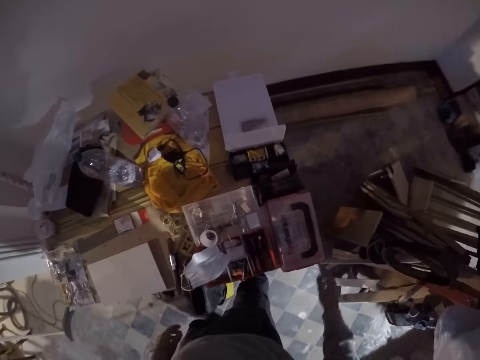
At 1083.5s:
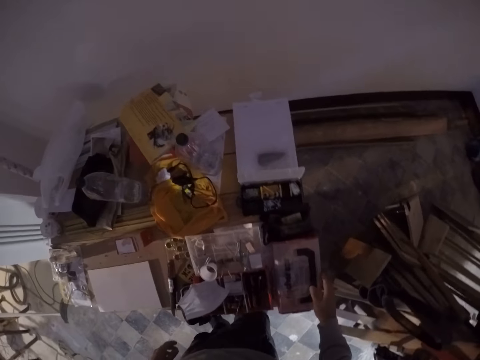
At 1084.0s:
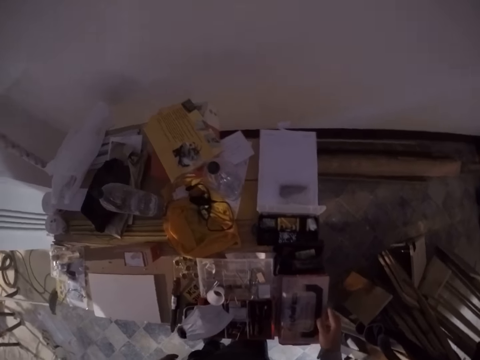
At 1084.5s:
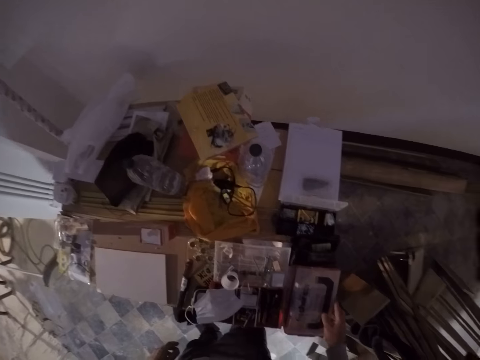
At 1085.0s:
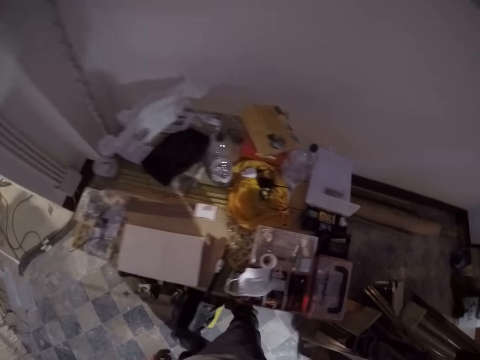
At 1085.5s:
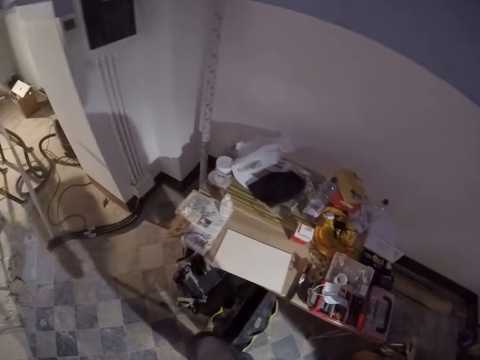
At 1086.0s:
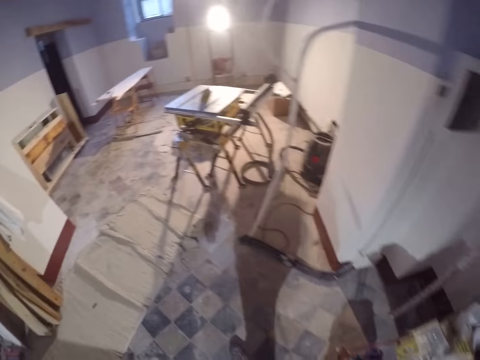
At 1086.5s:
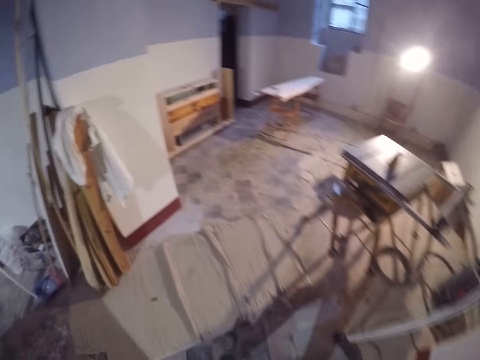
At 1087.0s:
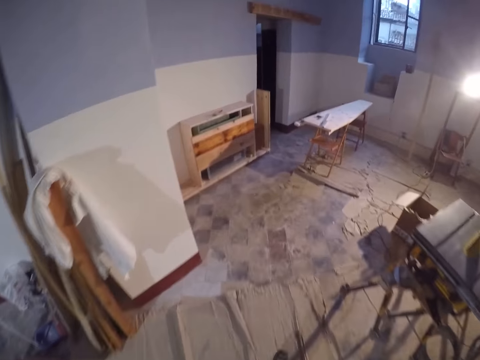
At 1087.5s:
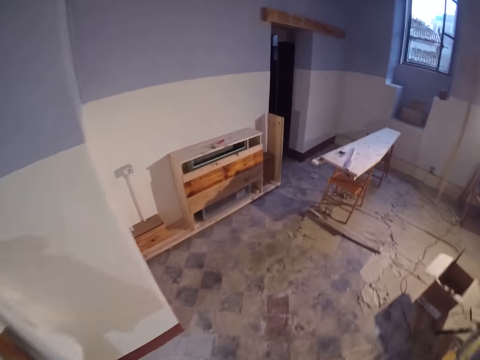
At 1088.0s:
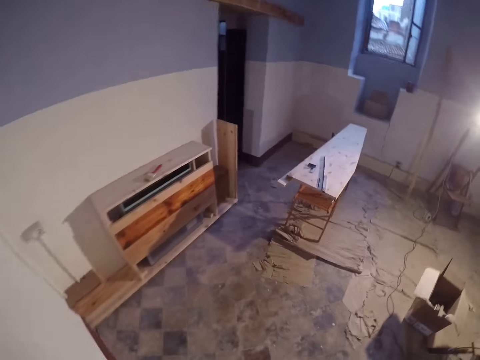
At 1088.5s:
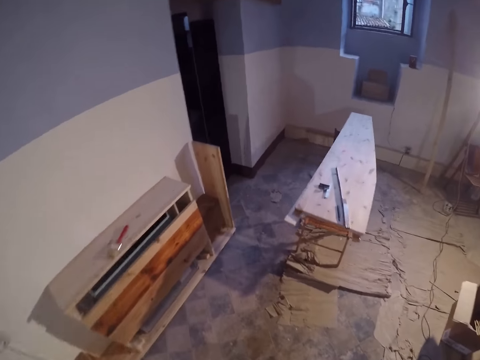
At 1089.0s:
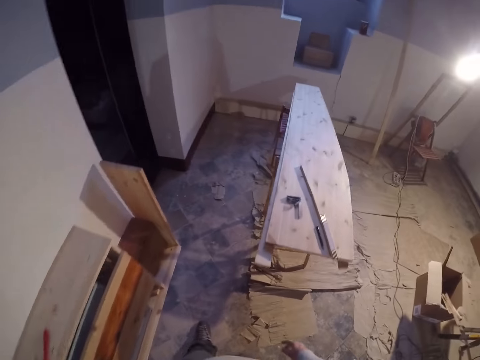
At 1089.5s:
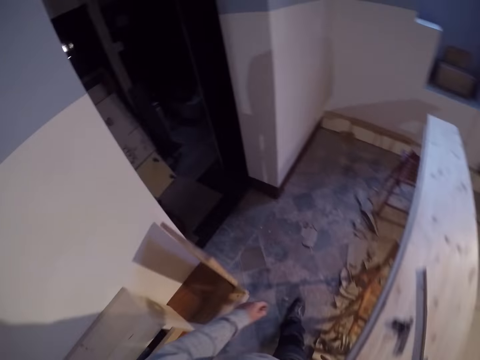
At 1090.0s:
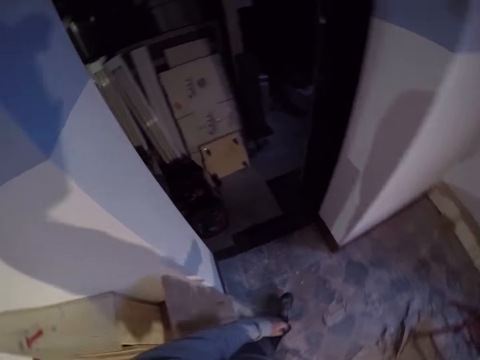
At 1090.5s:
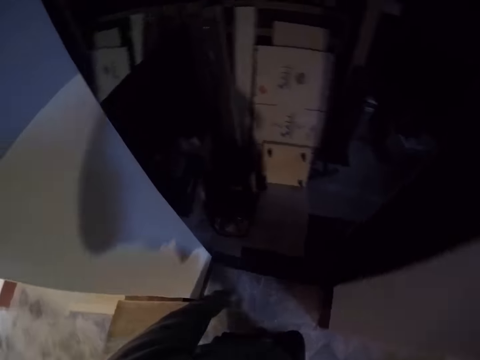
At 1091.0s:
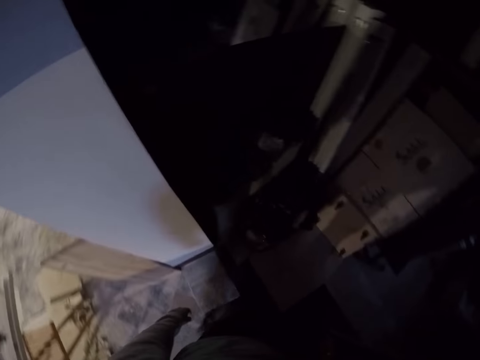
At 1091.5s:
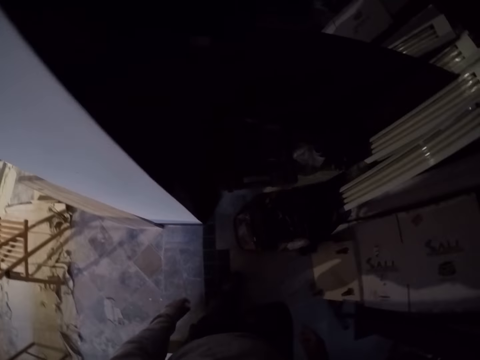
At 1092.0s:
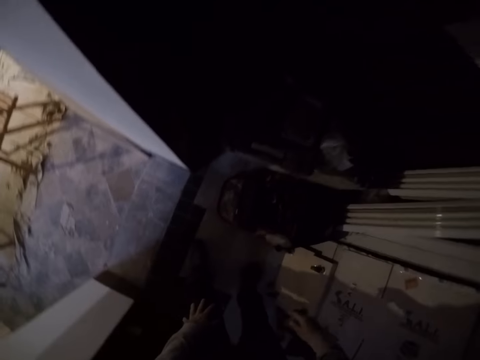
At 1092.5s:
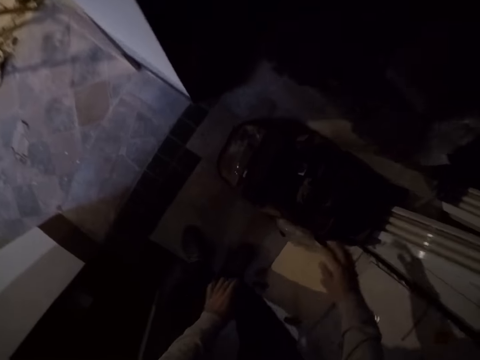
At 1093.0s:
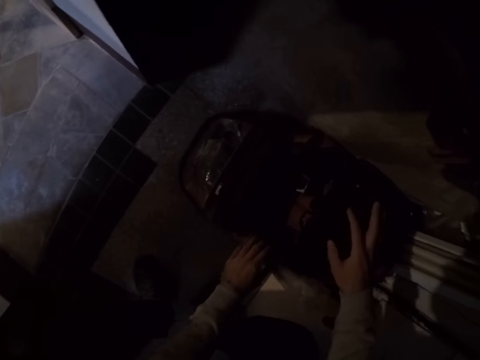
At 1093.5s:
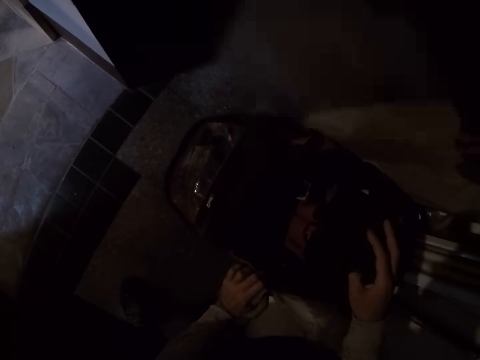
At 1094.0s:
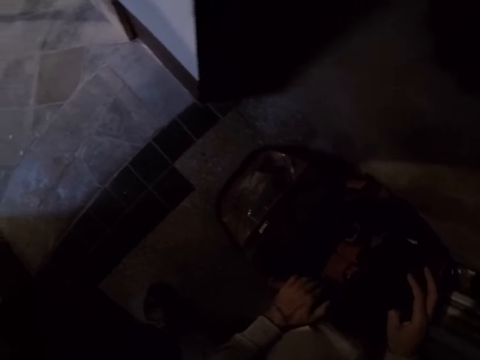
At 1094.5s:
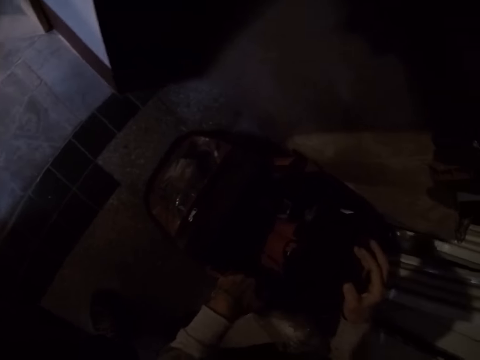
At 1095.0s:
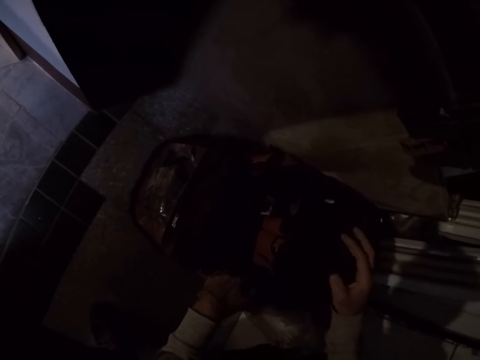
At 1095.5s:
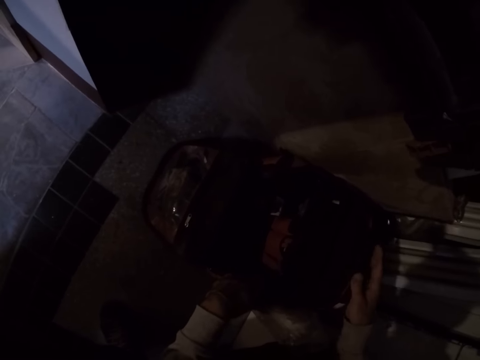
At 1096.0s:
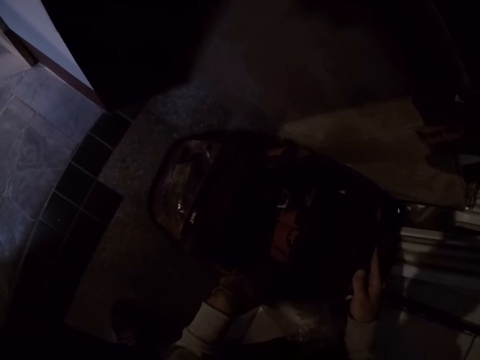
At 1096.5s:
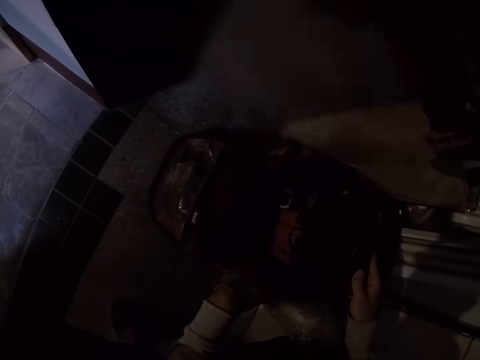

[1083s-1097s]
The camera wearer touches a wood on the shelf. They walk around the workshop. They operate a generator. They touch something.

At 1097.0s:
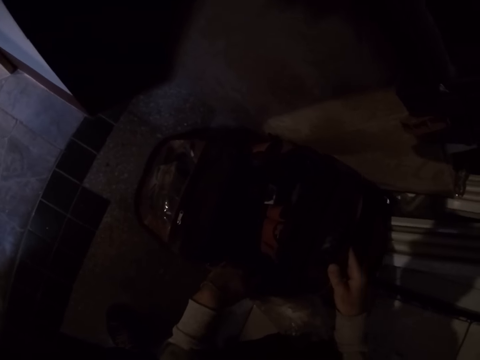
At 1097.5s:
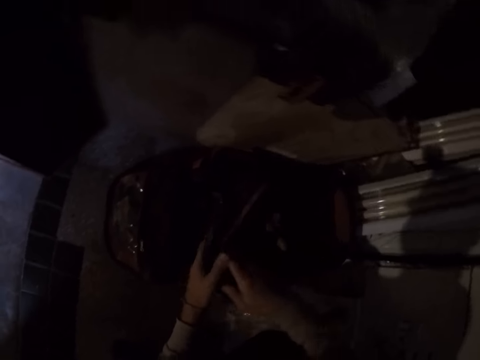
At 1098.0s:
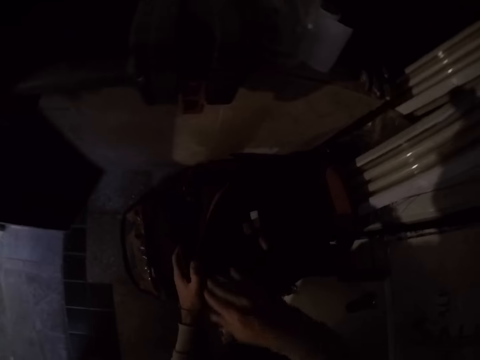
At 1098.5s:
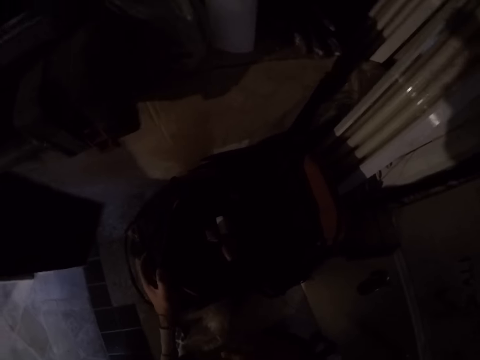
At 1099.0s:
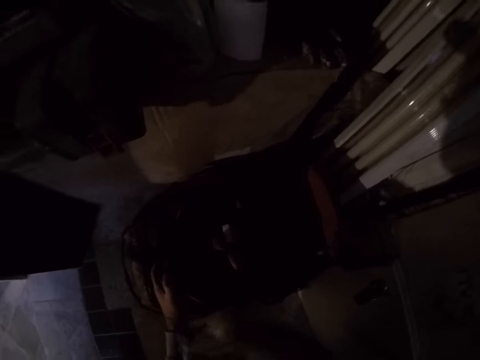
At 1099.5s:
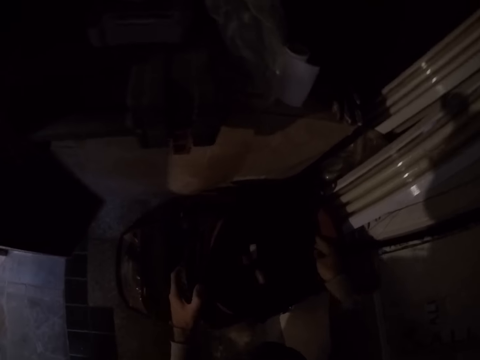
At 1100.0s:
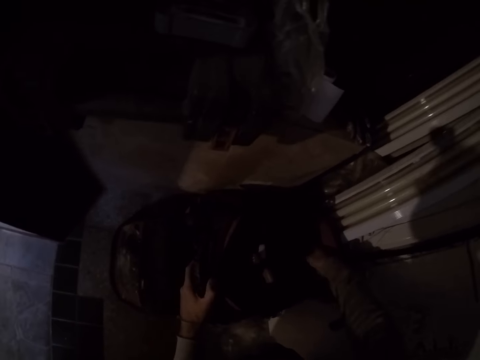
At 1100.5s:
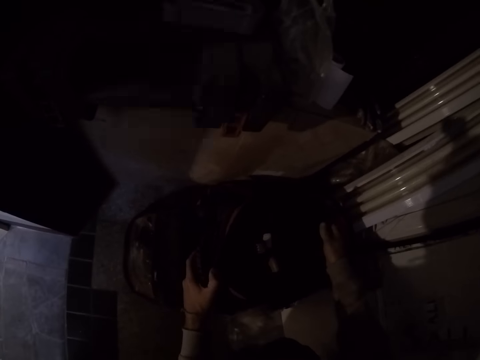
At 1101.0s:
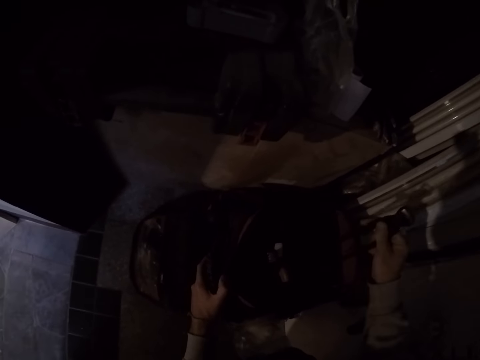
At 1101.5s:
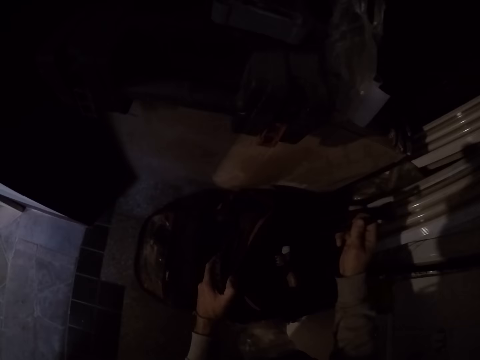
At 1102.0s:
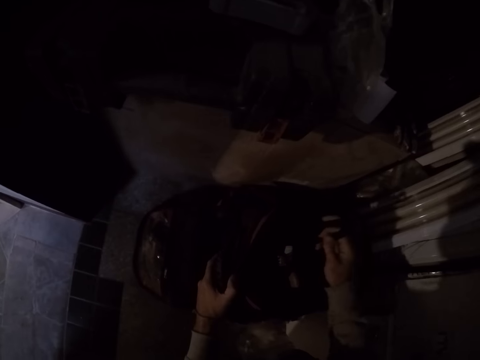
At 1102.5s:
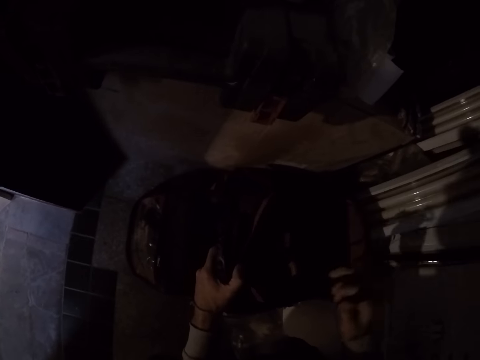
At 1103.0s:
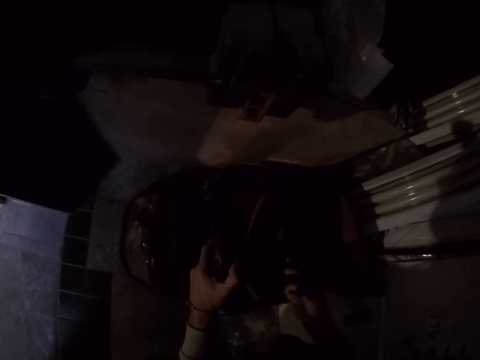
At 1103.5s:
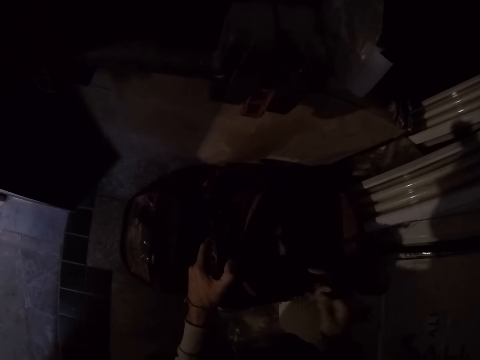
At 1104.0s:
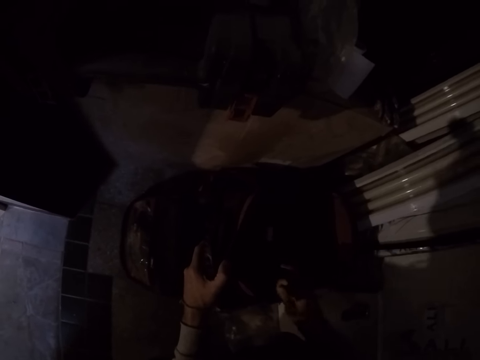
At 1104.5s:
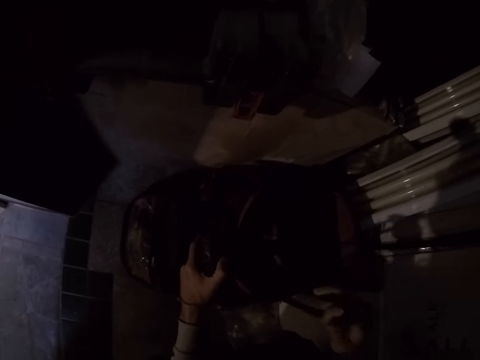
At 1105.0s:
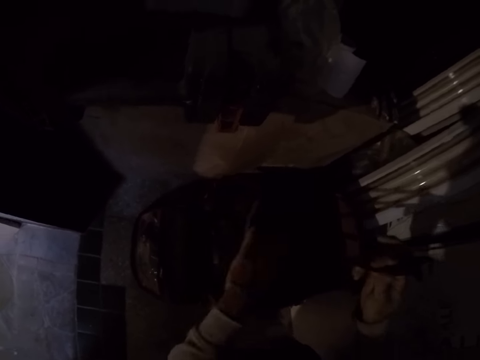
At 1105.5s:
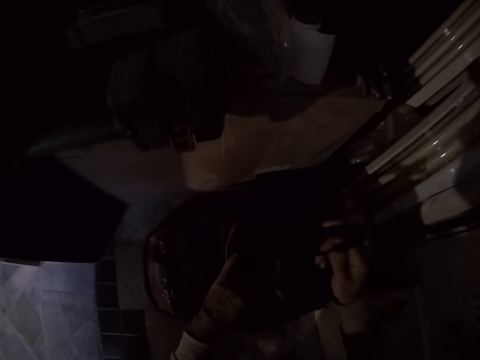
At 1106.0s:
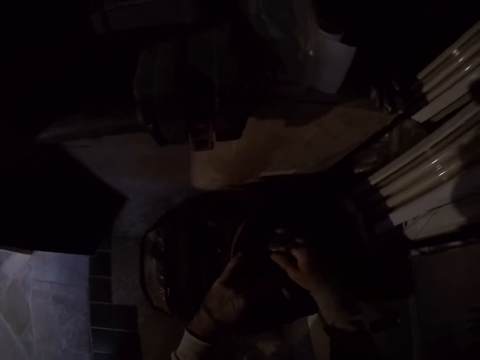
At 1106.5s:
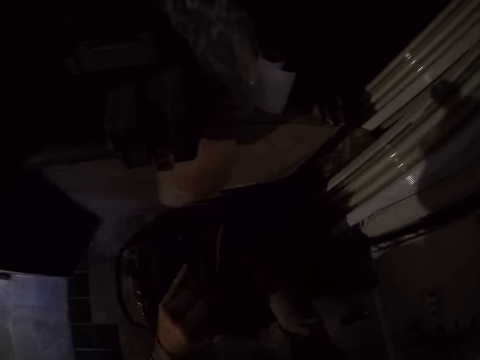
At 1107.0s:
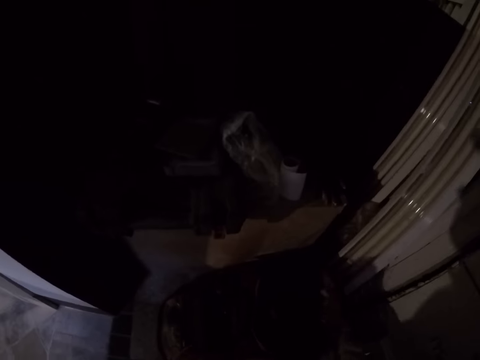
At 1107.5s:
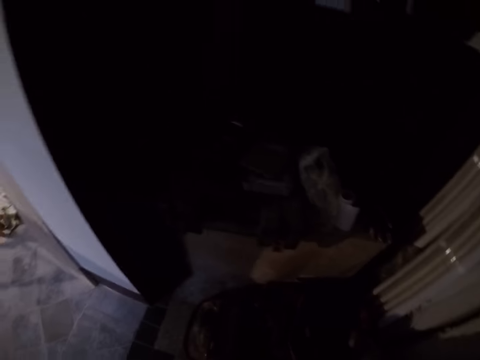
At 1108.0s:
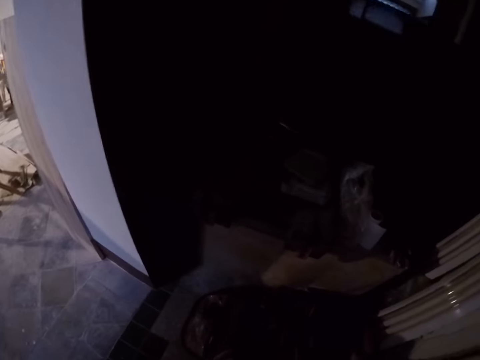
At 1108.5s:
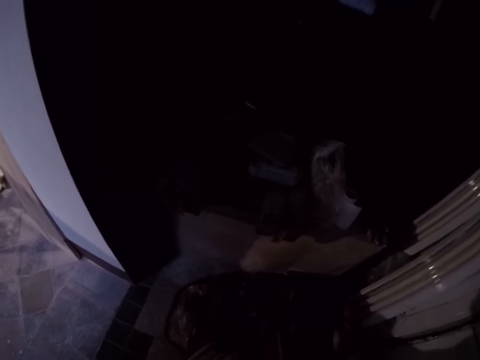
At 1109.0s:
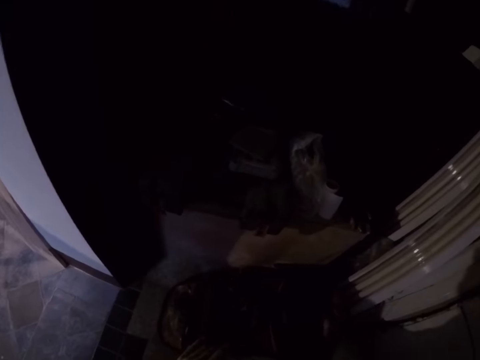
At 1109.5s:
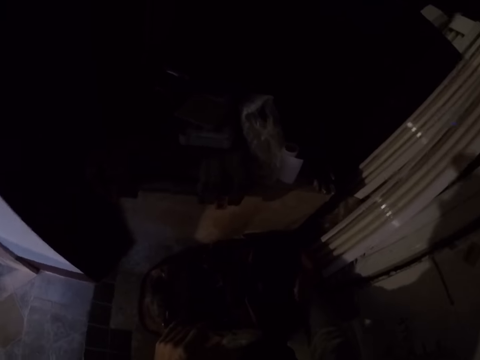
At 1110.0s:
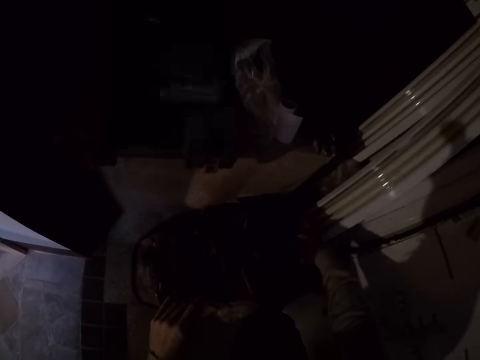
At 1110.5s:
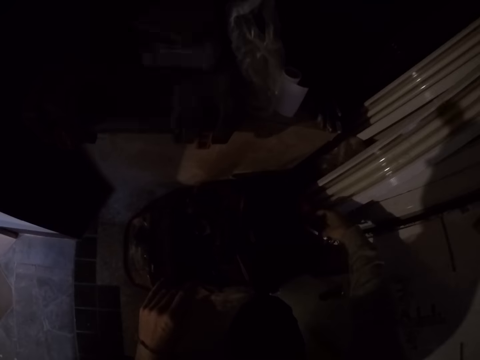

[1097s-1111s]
The camera wearer opens the bag with both hands. They pick something from the bag. They place something in the bag.
